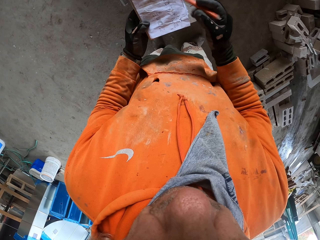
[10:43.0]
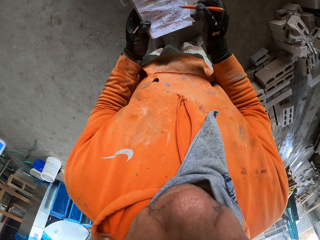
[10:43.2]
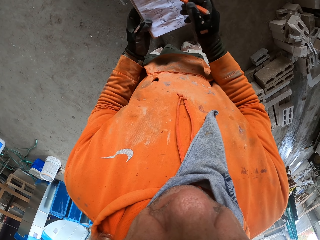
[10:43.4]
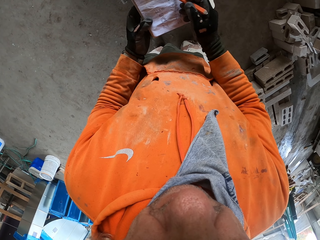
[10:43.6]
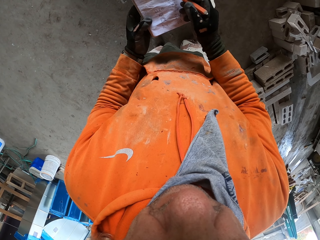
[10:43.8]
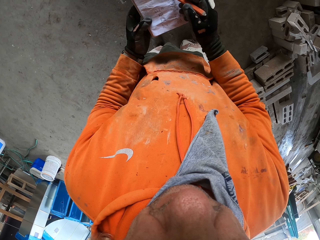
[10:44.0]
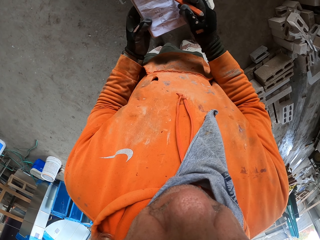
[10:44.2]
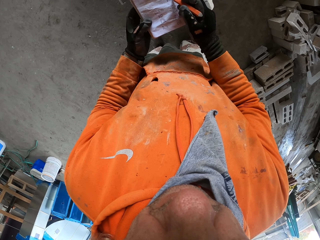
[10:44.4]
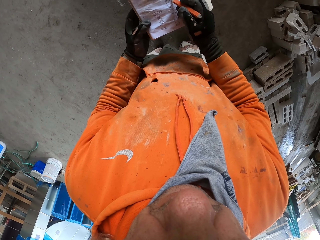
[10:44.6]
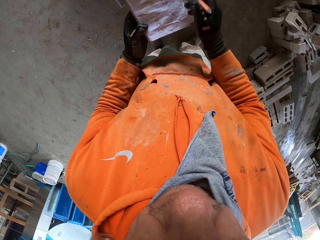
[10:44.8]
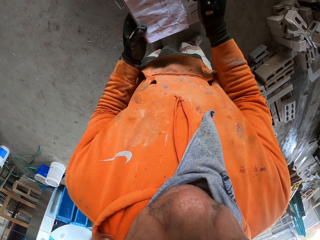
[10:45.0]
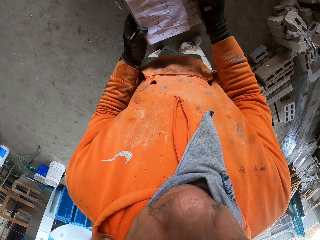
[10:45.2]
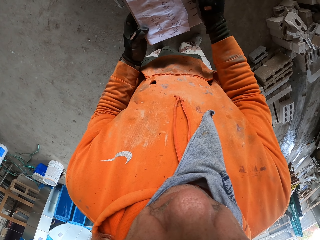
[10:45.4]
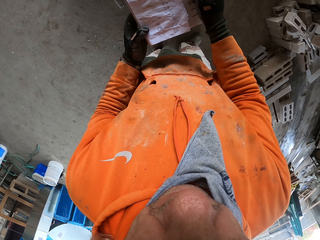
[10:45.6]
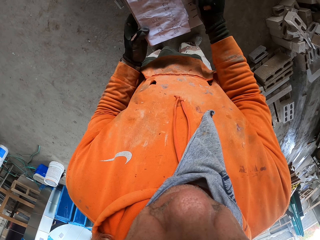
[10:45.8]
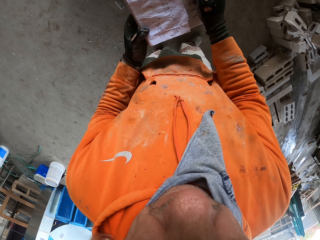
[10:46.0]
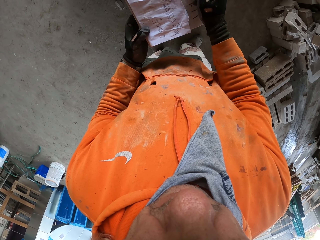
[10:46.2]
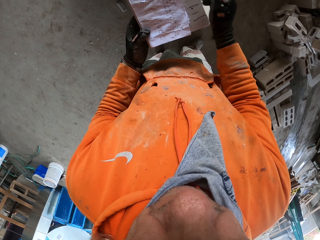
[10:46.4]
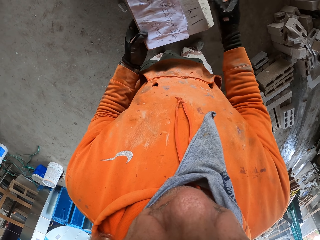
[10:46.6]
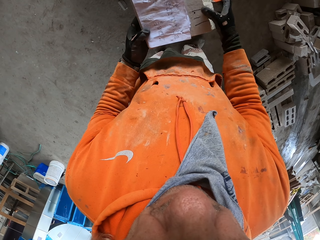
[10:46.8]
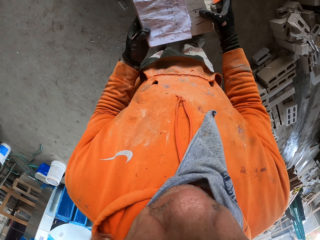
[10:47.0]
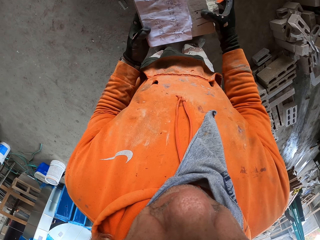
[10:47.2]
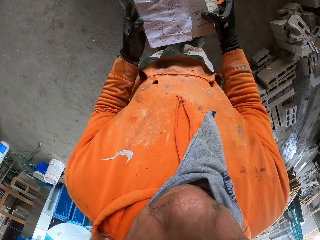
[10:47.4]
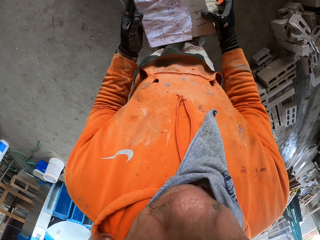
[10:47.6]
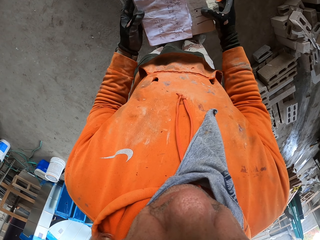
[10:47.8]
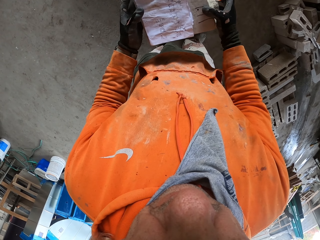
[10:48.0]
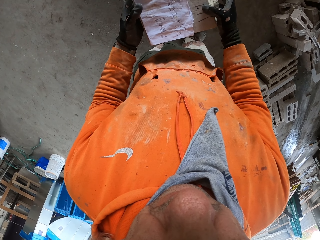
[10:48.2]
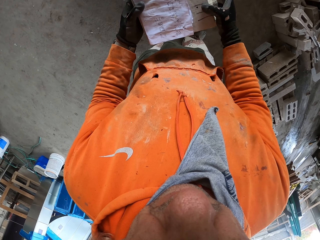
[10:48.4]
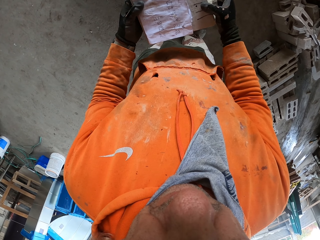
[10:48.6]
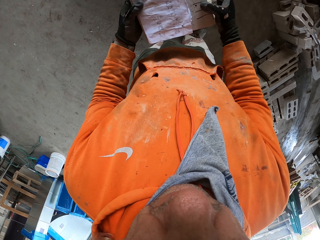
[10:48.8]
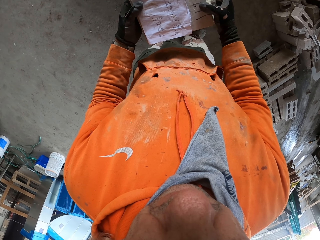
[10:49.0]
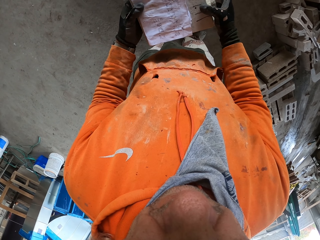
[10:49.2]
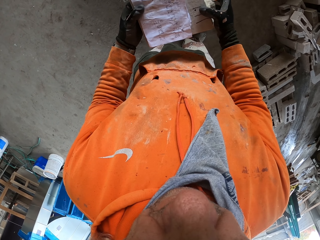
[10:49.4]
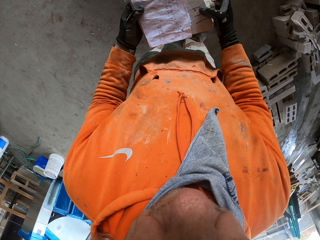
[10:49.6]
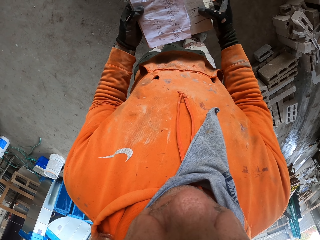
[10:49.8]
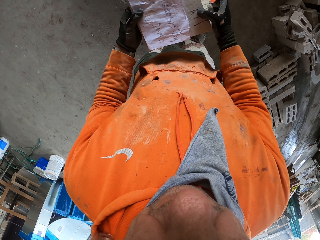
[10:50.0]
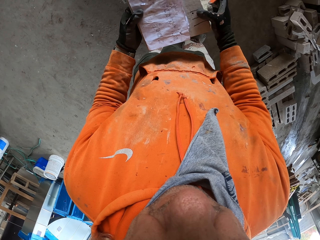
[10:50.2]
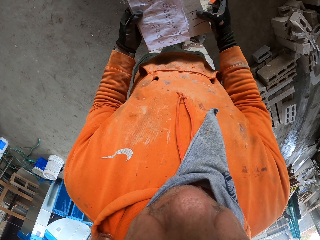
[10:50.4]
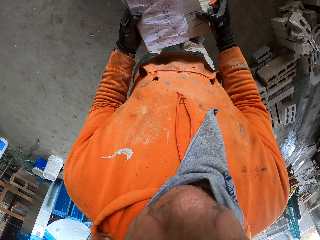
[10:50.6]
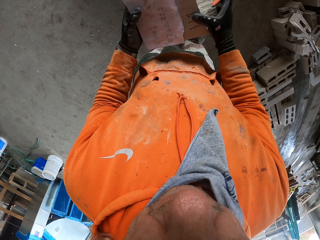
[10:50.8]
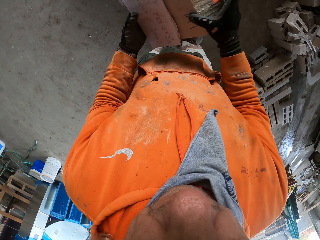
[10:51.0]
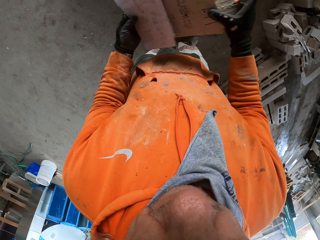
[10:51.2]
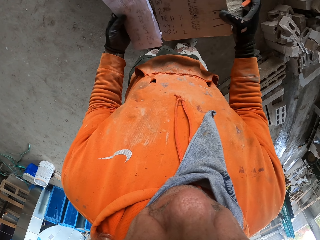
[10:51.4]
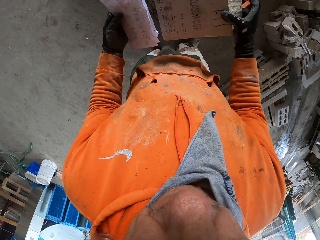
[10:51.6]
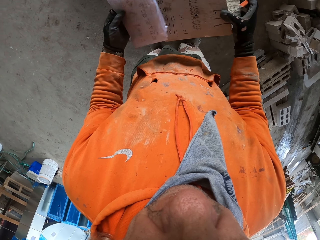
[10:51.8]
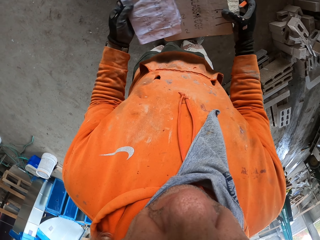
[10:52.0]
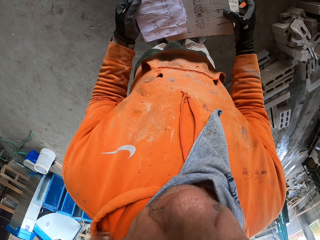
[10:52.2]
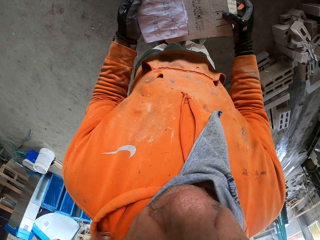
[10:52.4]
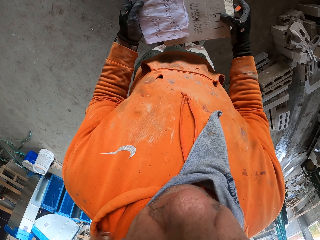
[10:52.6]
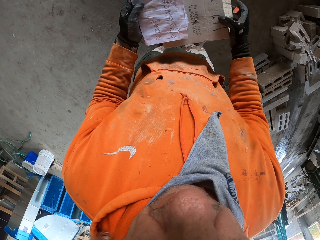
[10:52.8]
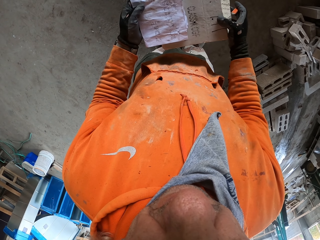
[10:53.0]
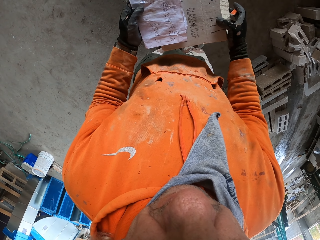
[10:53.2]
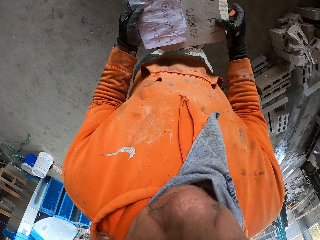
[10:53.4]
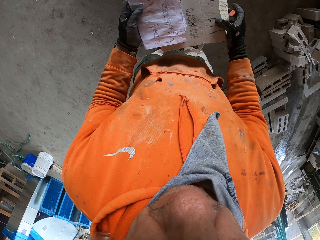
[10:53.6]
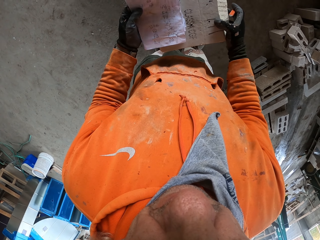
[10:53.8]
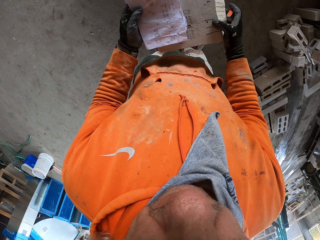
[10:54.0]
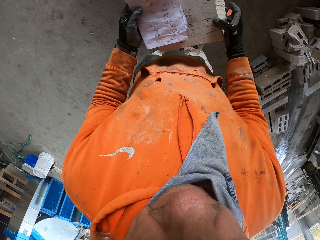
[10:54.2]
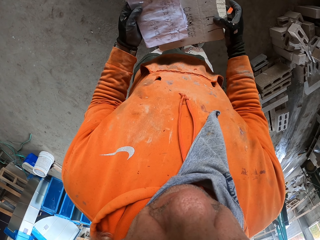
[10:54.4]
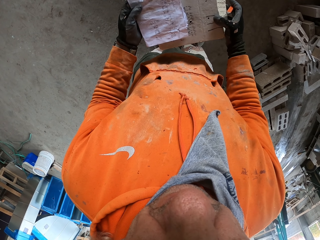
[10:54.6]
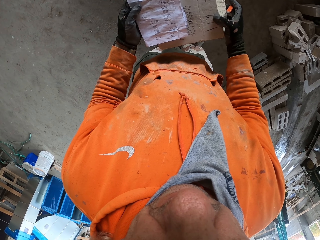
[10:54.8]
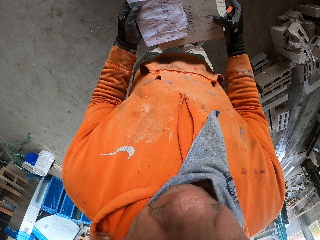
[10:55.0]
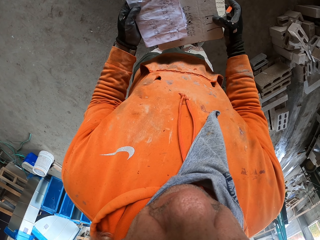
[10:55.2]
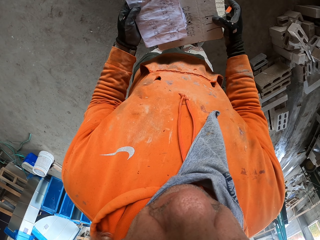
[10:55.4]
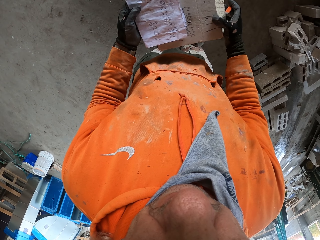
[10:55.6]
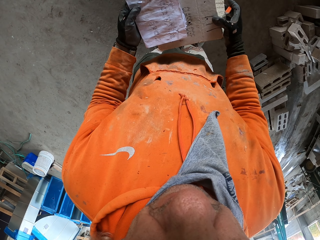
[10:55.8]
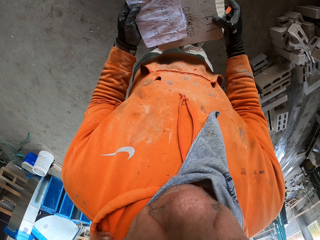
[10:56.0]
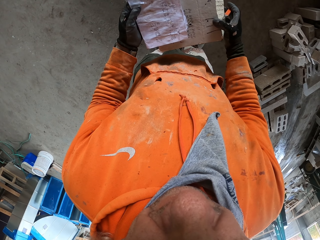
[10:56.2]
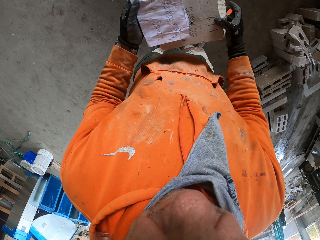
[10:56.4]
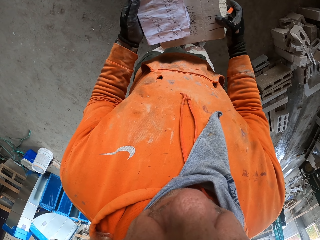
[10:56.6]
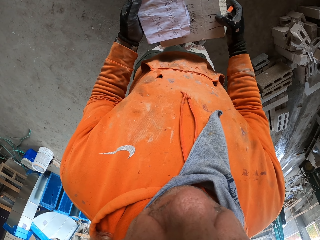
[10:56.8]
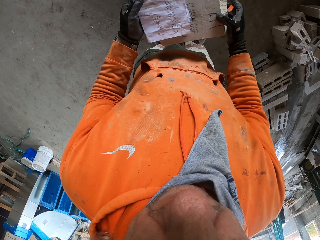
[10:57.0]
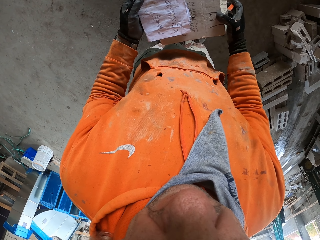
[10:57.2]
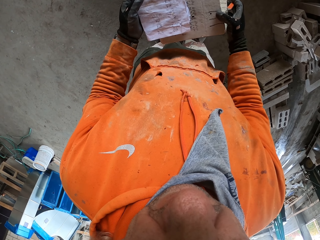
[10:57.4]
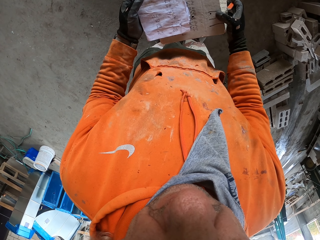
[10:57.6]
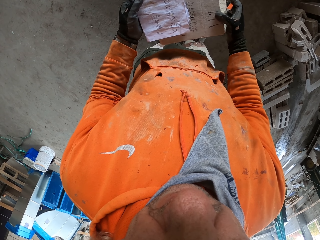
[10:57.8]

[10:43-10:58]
The camera wearer looks at a piece of paper. They adjust the piece of paper on a box. They look at the piece of paper.

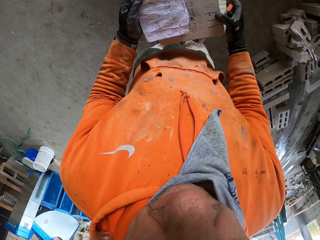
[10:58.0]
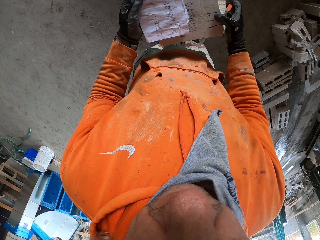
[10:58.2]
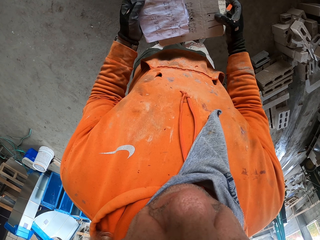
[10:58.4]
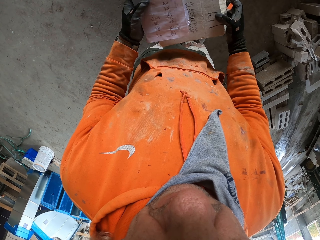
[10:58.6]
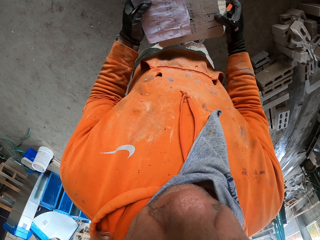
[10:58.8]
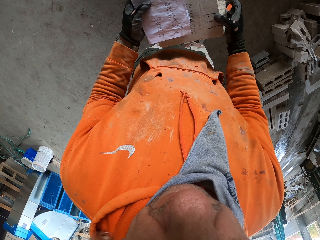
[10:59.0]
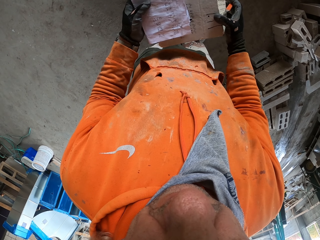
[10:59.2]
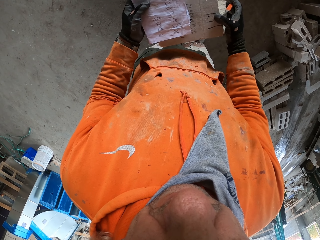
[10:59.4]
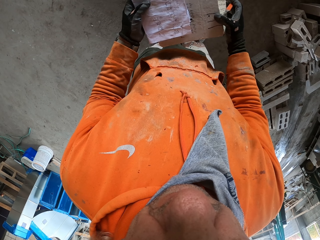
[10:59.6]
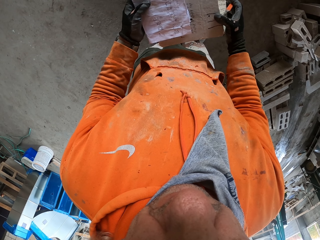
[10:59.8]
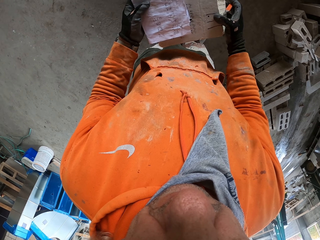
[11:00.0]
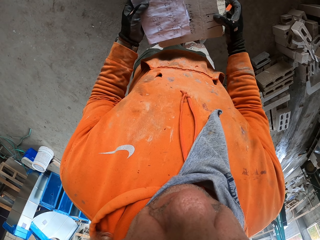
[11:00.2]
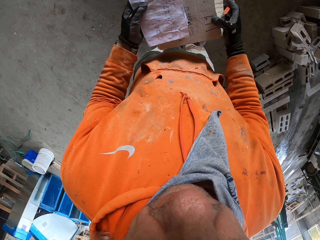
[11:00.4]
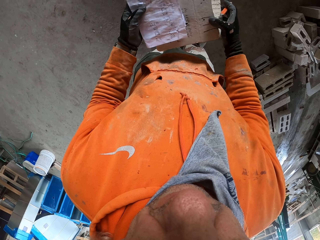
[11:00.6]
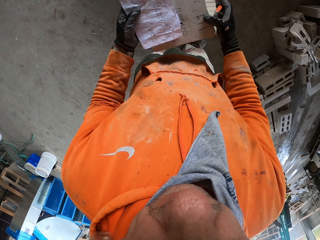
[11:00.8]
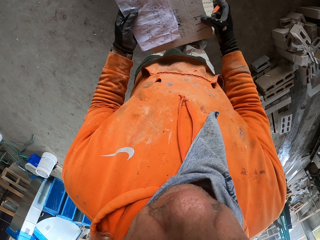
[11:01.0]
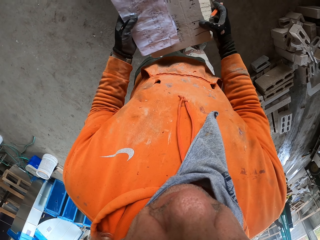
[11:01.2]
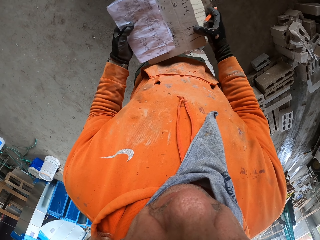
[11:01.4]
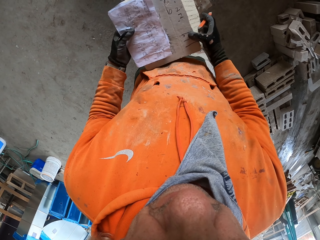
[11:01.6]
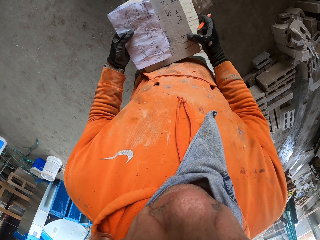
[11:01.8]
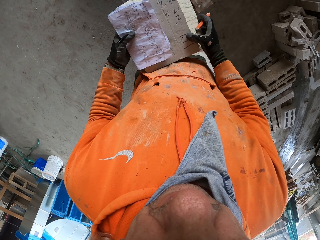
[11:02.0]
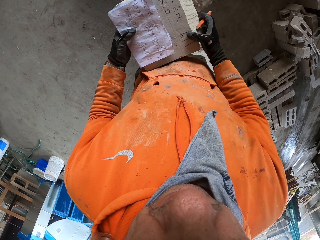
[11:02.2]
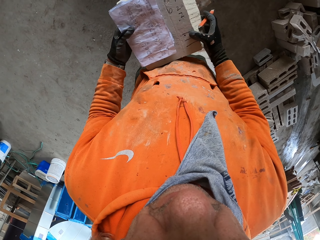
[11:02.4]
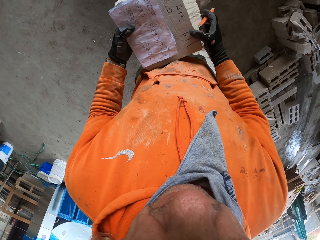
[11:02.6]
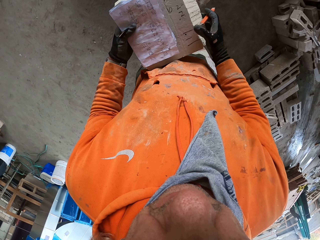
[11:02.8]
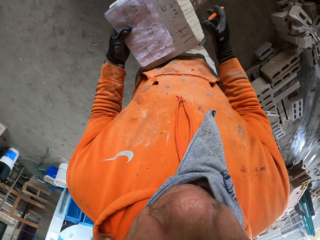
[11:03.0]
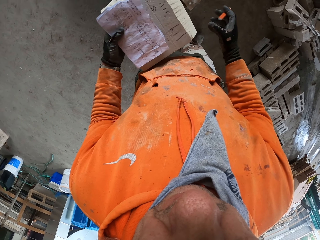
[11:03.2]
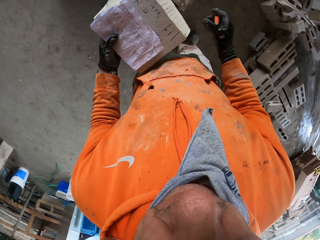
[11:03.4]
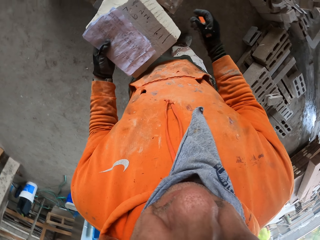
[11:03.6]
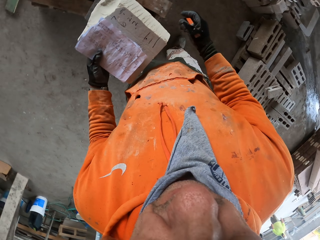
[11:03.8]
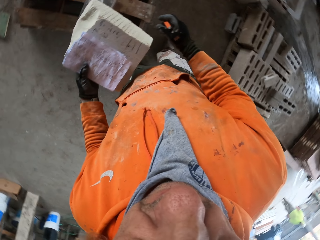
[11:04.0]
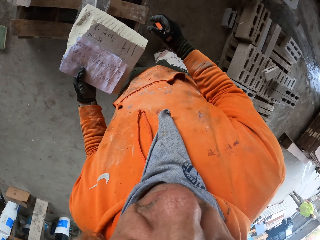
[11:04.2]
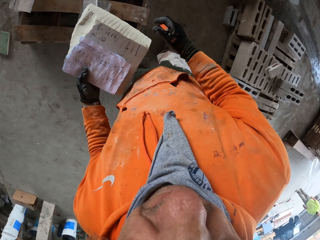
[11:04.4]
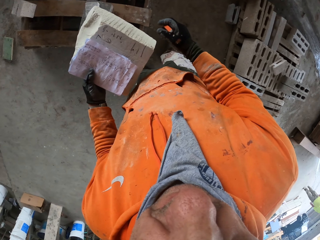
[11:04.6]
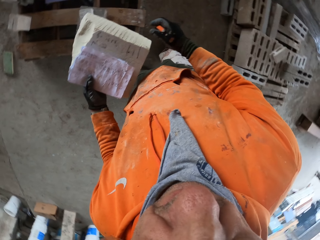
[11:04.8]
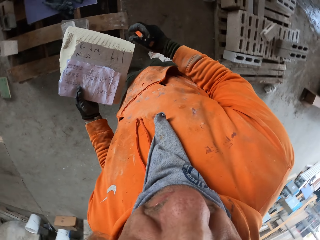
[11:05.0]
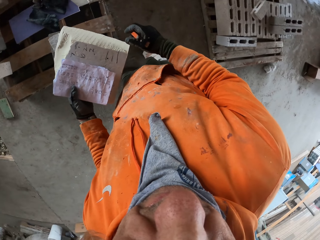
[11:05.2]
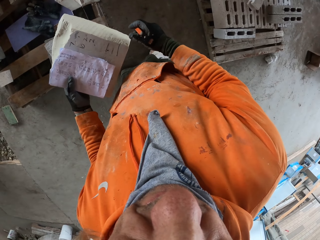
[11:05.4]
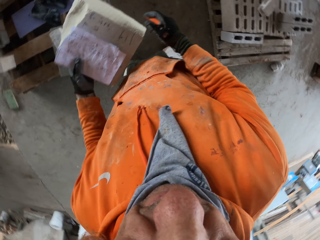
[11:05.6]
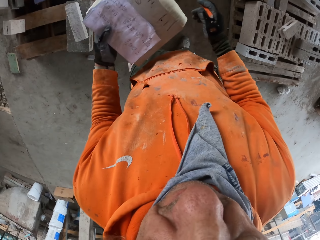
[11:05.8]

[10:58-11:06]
The camera wearer adjusts a piece of paper on a box. They look at the piece of paper. They look around a garage.
